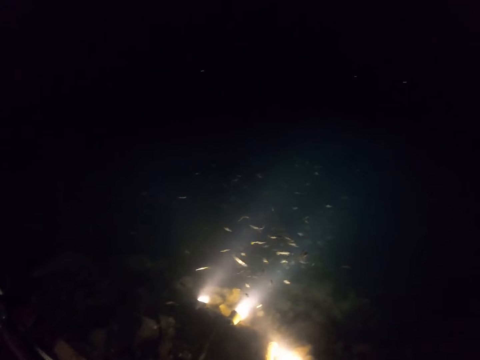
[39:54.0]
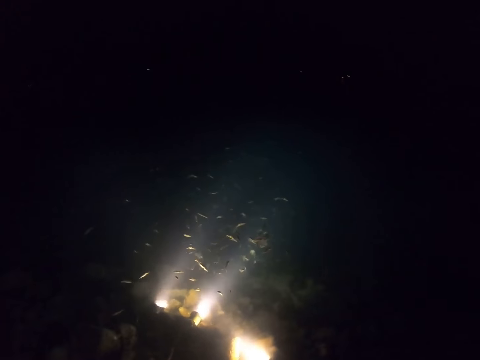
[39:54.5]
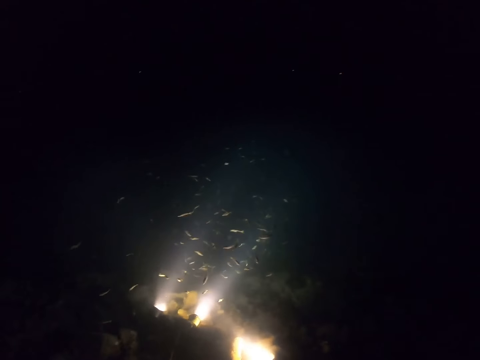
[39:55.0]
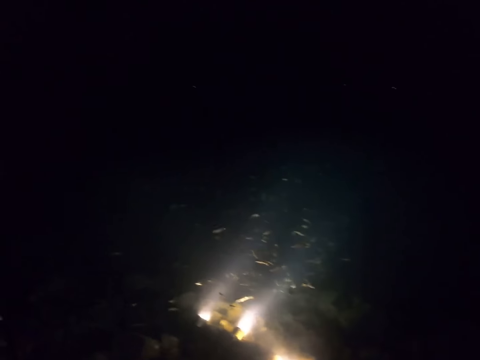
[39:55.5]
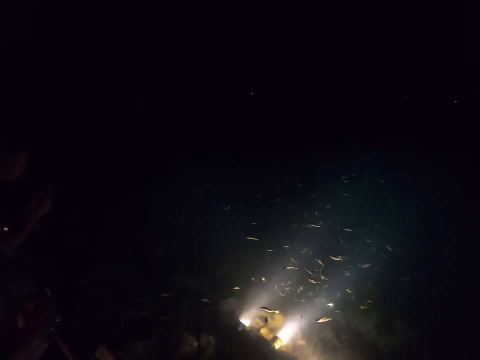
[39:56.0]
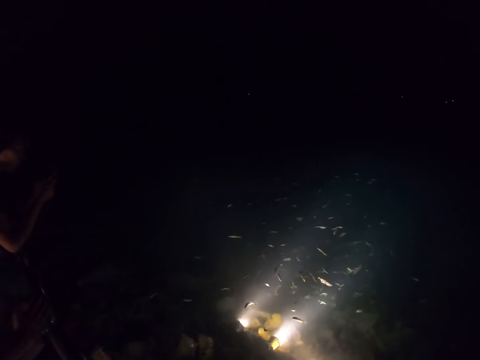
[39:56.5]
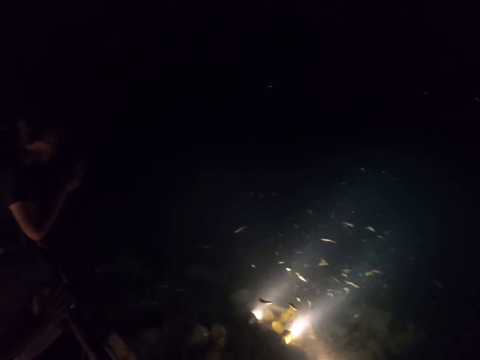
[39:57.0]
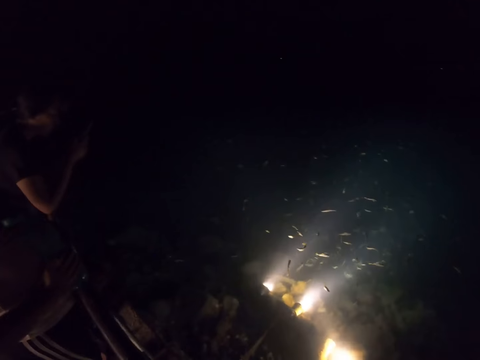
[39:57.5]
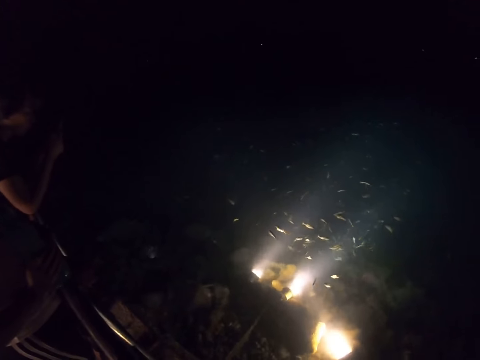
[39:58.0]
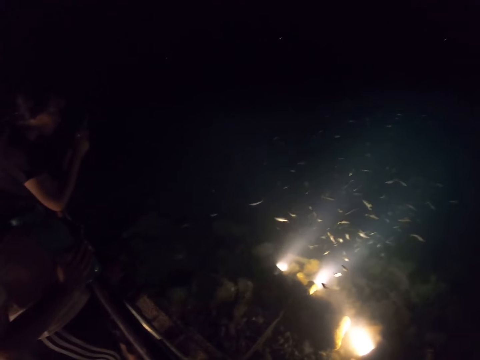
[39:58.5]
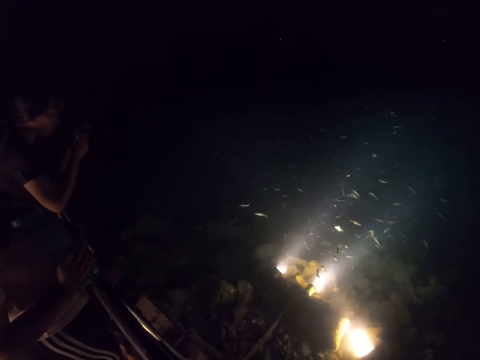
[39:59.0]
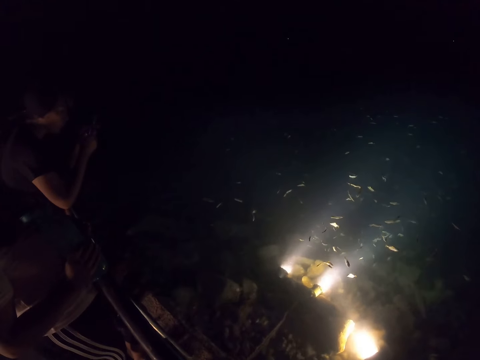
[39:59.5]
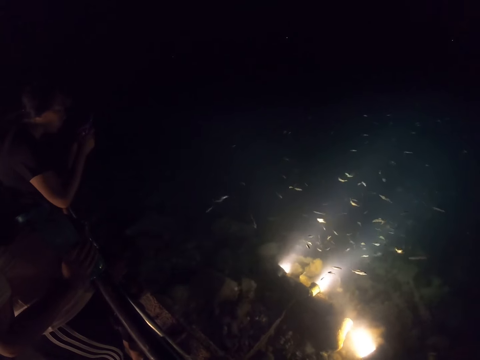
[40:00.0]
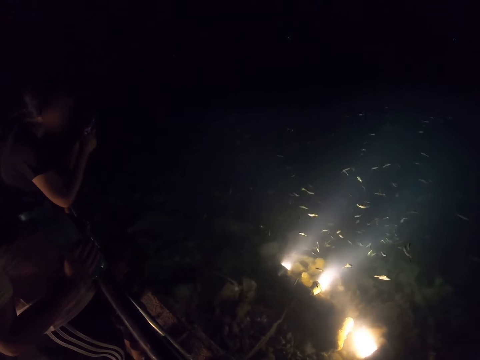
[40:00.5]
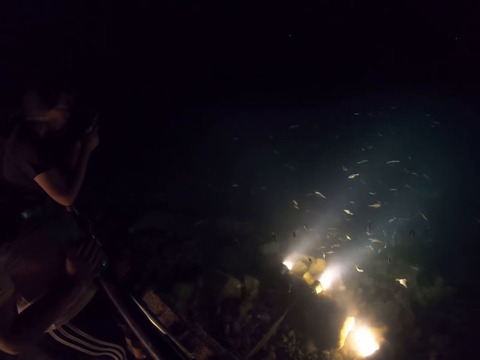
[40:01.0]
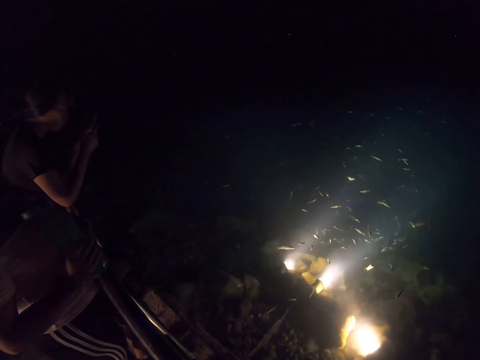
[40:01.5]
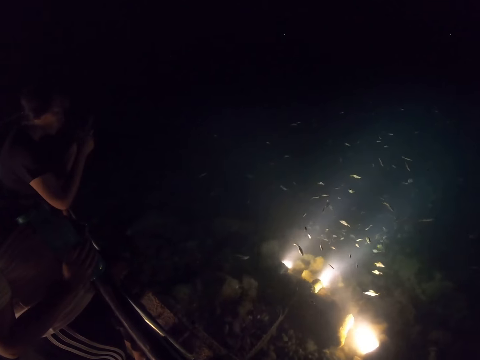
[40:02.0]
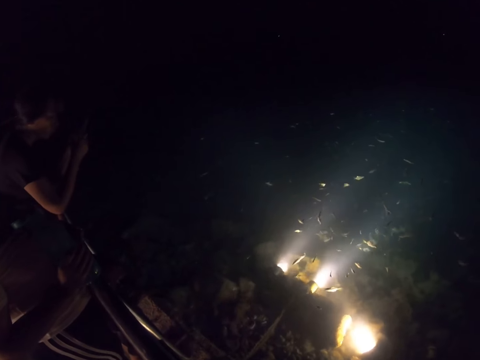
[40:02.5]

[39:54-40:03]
The camera wearer stares at the fish in the fish pond. A woman uses a phone.

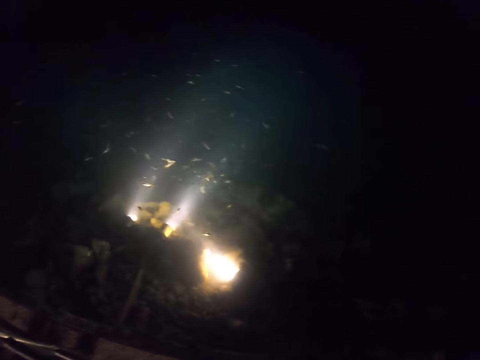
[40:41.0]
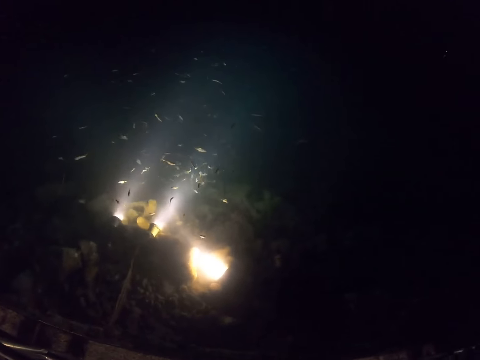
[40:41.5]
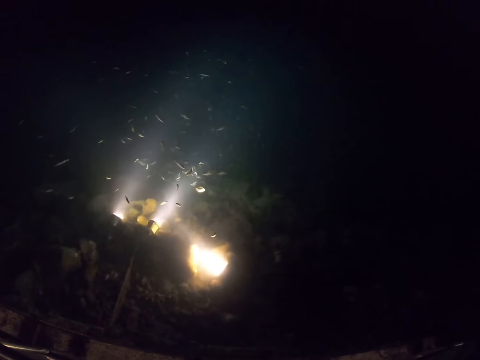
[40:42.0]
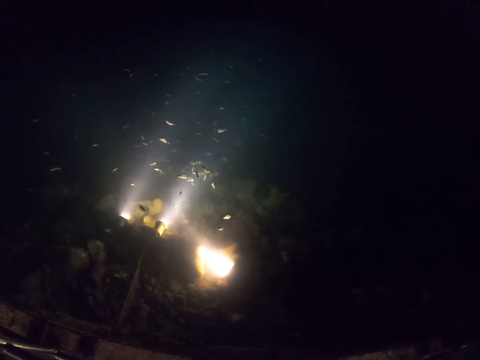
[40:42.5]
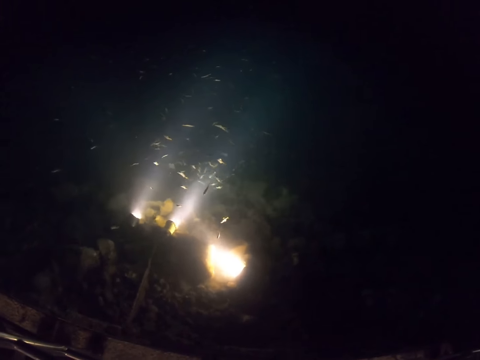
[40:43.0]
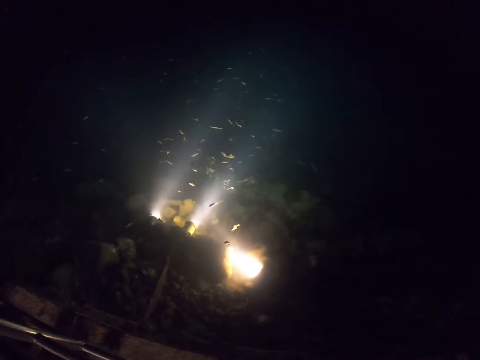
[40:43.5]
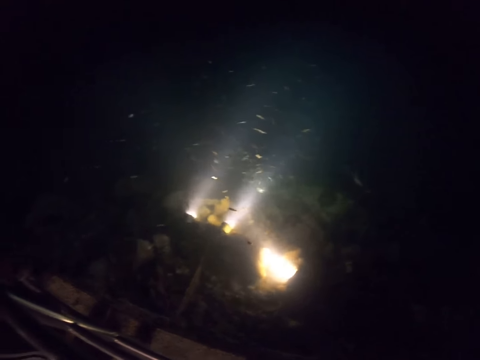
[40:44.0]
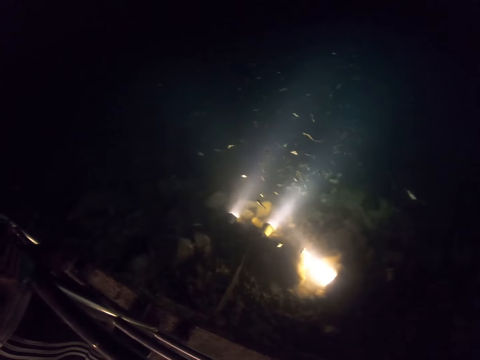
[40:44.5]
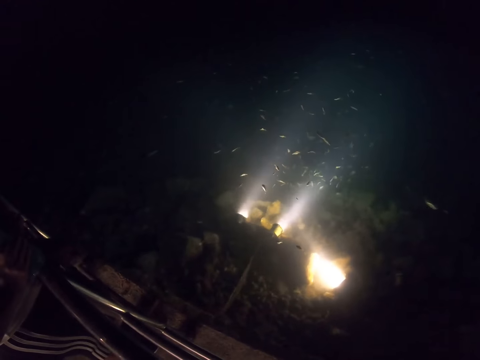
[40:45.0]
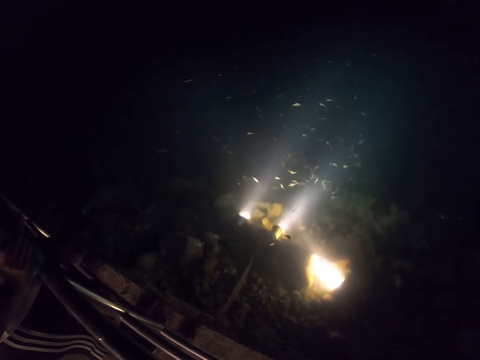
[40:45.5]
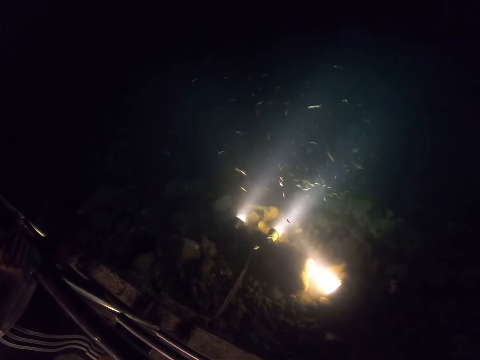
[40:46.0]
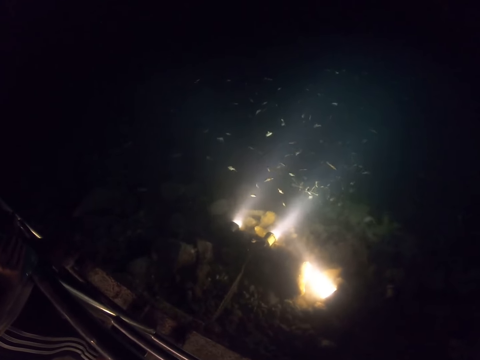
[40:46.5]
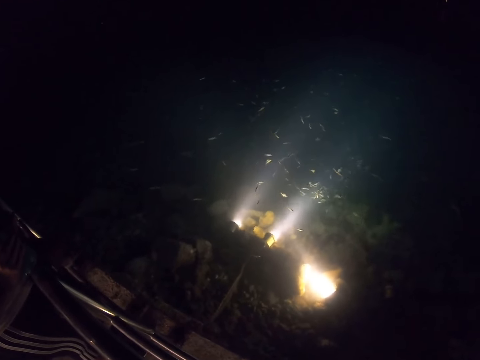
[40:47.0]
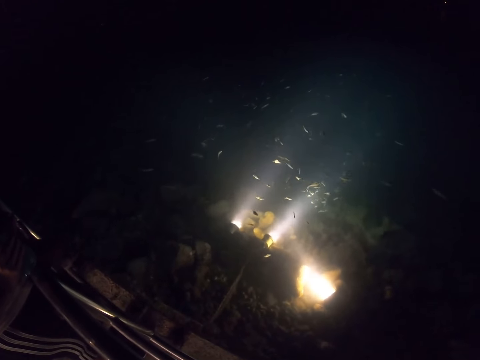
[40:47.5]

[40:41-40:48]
The camera wearer stares at the fish in the fish pond.

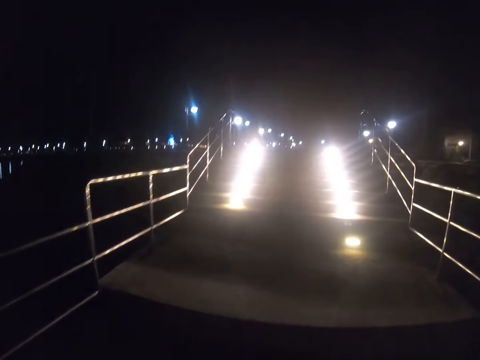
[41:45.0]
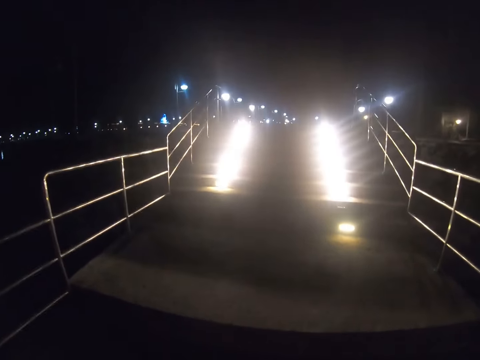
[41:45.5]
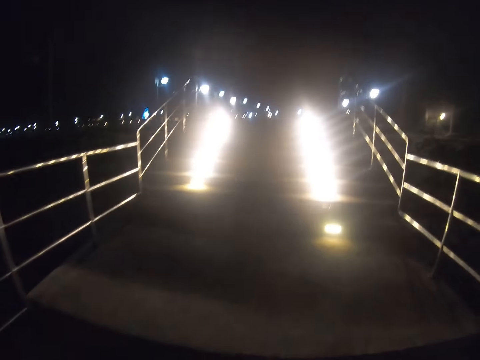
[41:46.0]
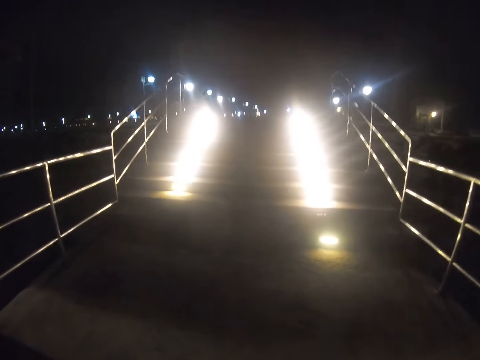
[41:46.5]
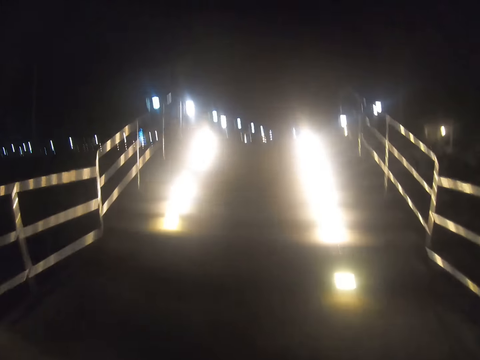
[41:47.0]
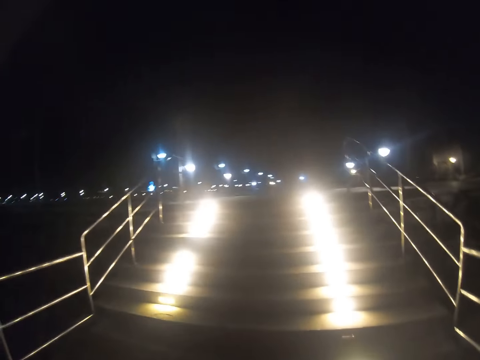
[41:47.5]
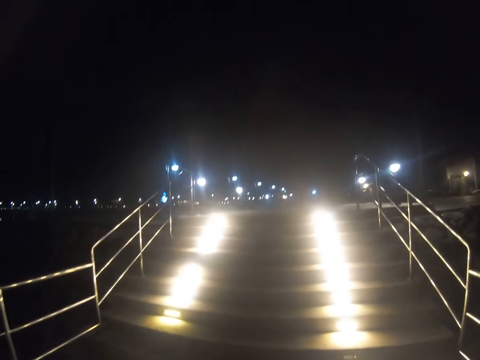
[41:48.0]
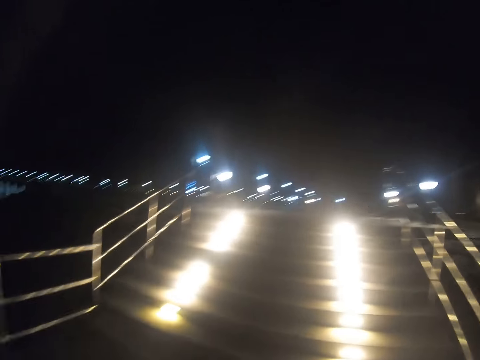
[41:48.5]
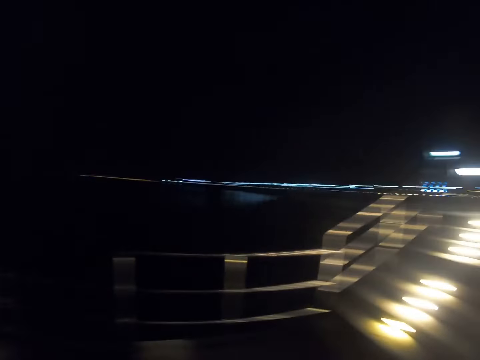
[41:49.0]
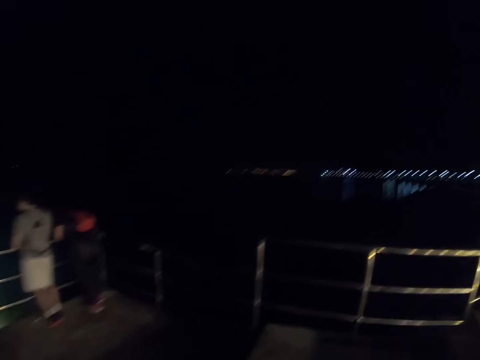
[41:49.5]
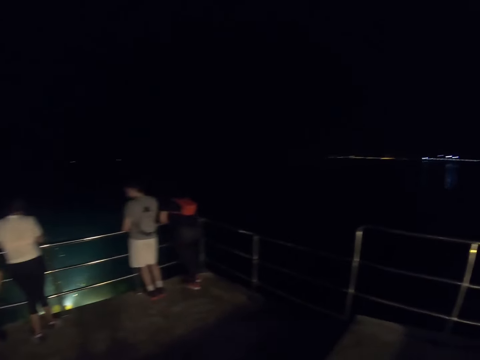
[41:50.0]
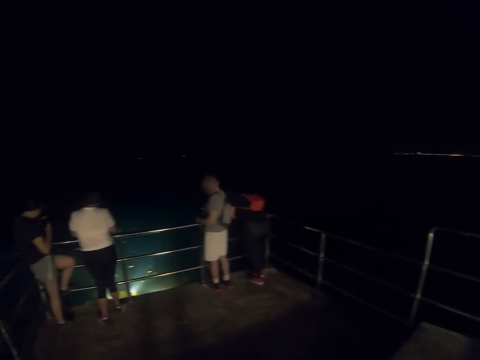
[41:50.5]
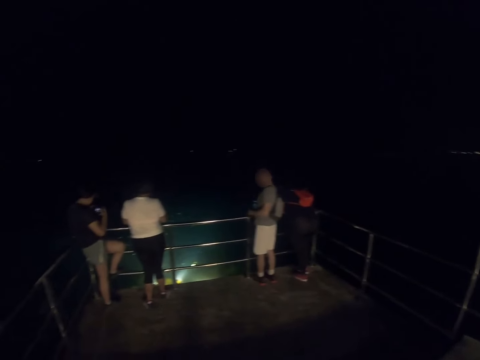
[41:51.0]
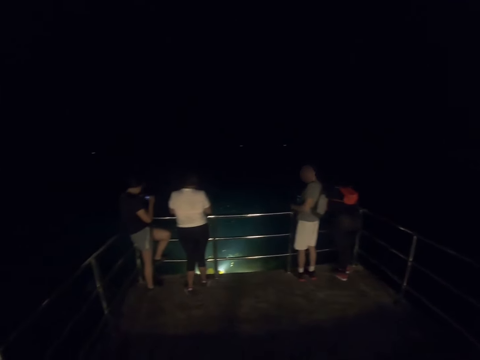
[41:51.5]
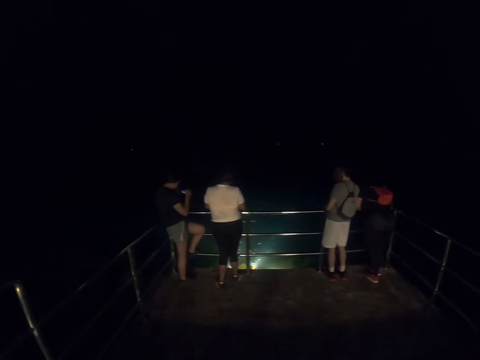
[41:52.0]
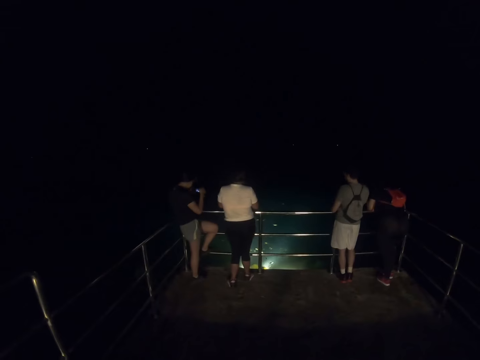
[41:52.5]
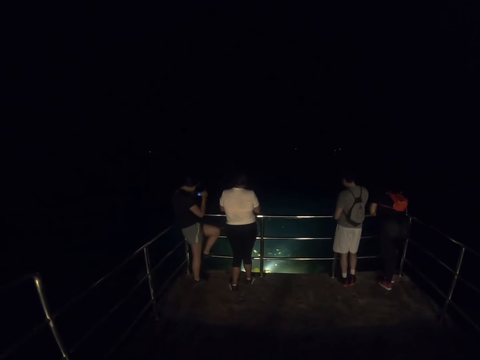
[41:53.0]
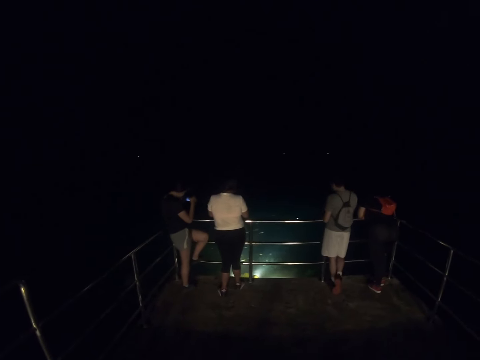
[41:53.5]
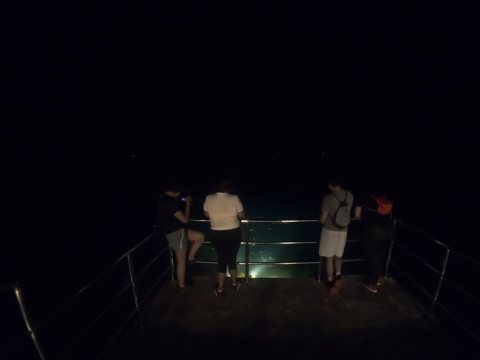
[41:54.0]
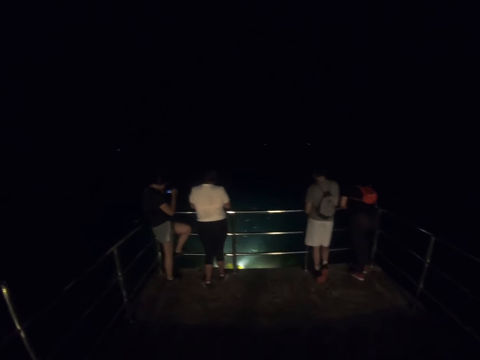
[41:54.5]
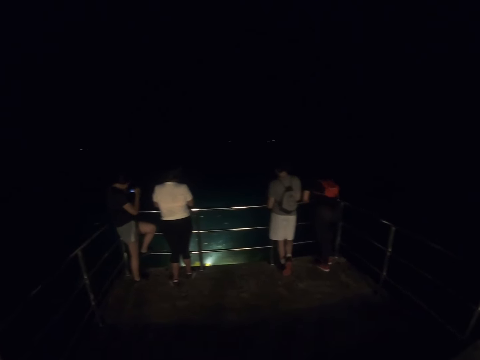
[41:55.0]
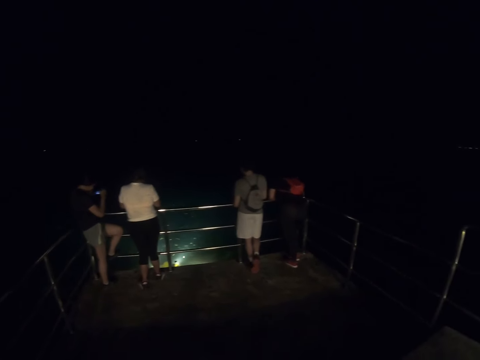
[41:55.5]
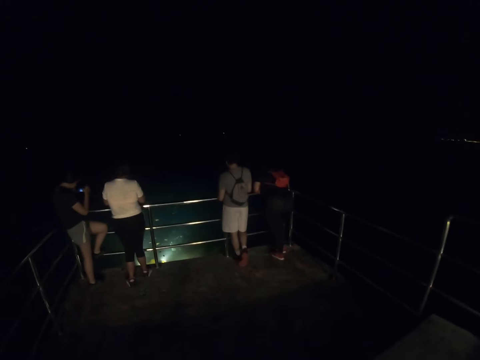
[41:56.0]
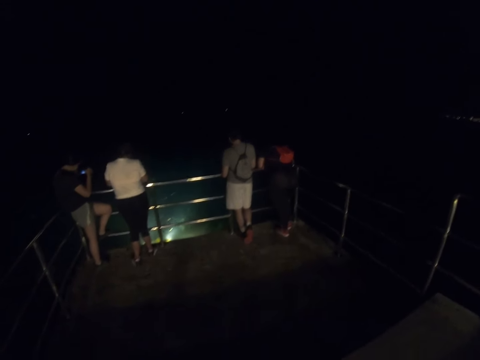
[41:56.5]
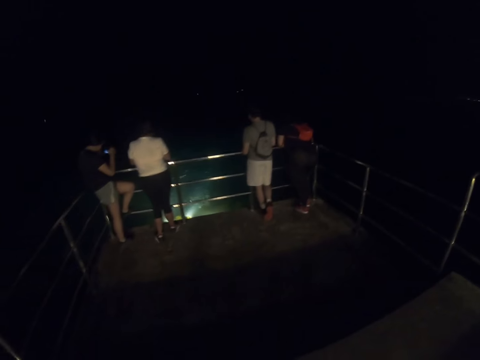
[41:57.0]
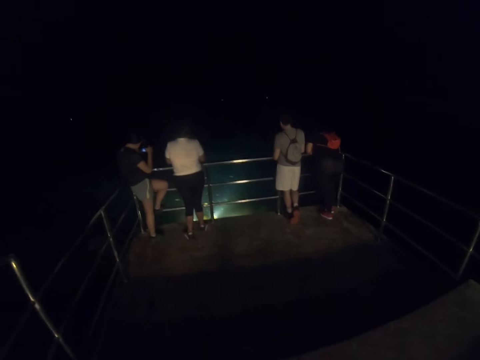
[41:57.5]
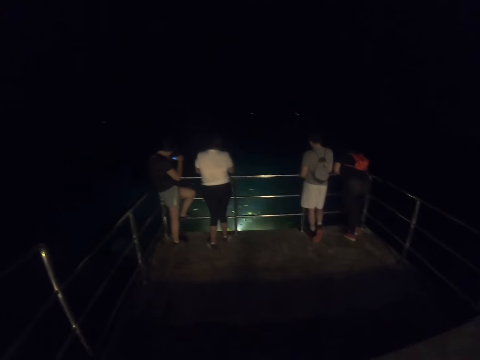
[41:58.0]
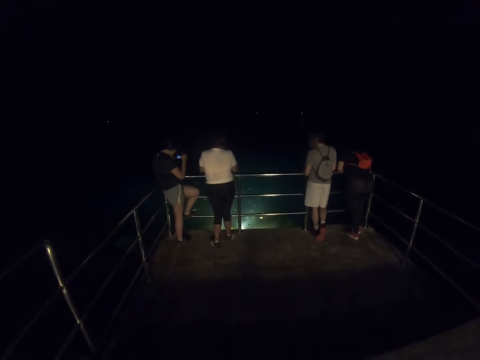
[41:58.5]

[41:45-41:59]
The camera wearer walks out of the fish pond. They look around. They look back.
